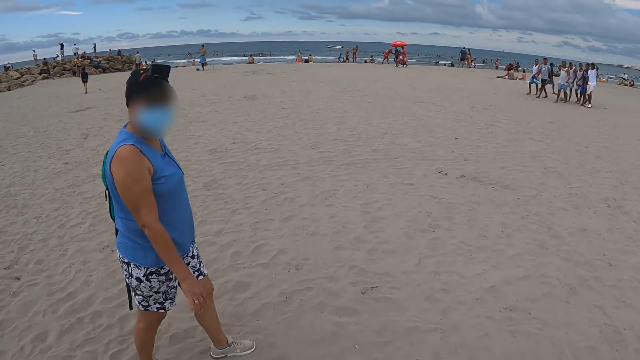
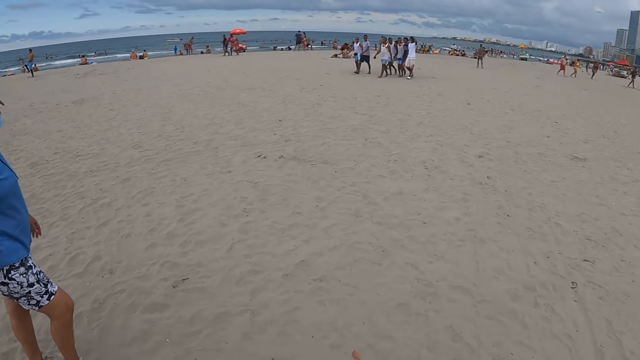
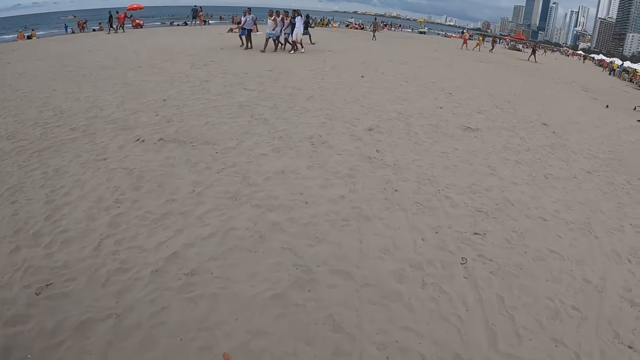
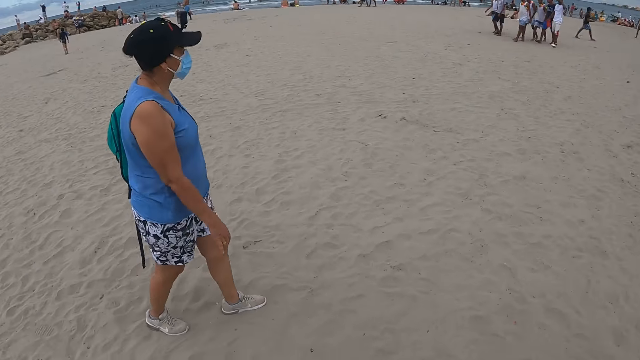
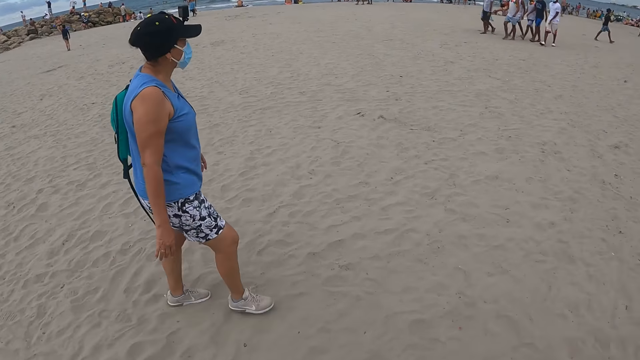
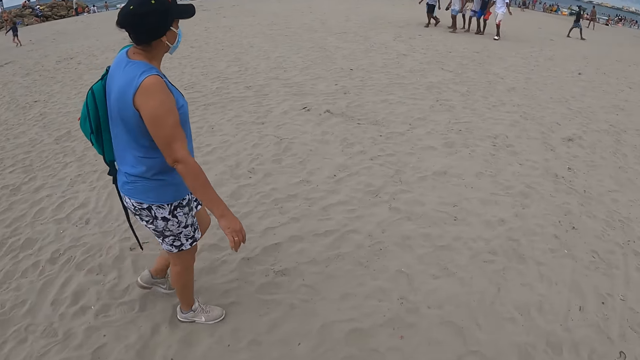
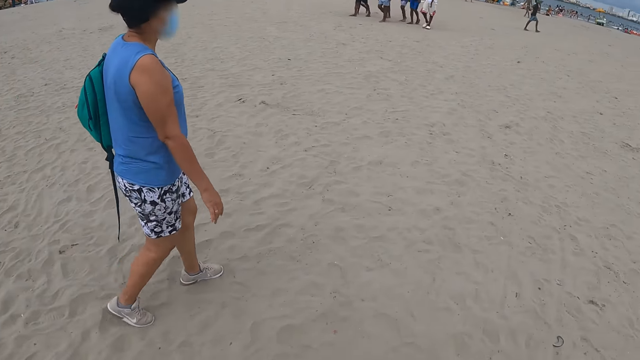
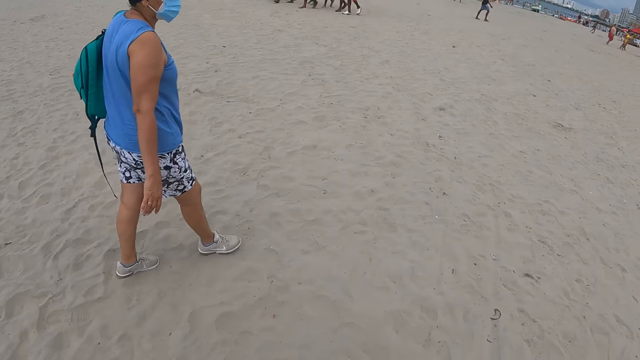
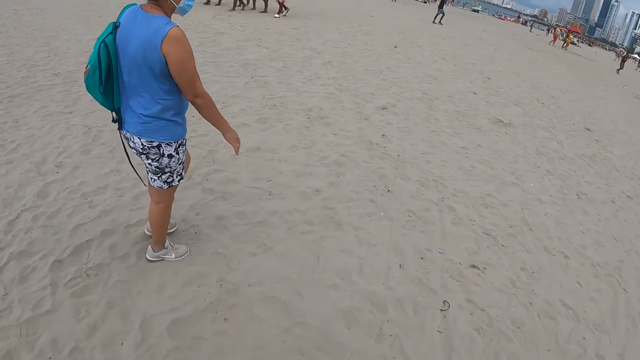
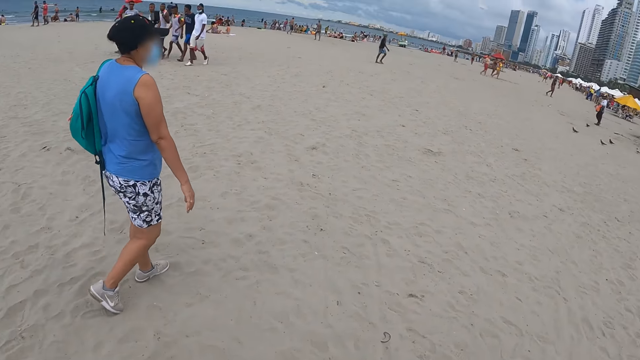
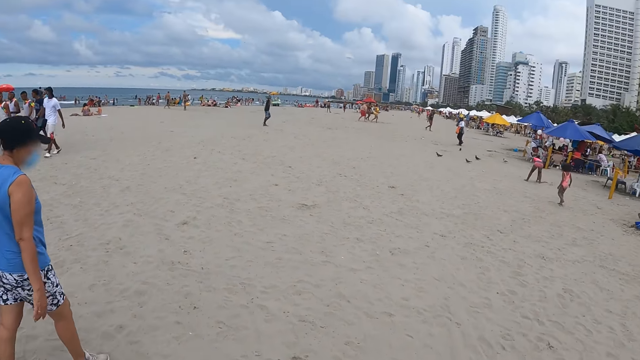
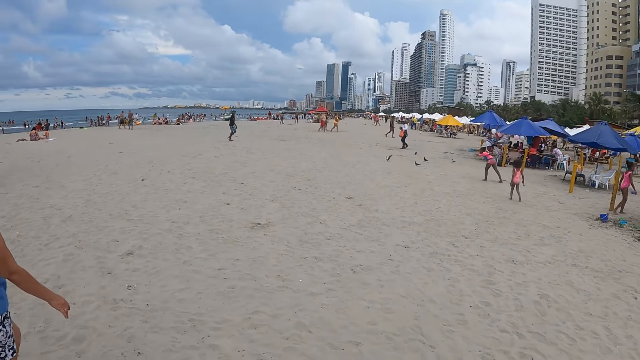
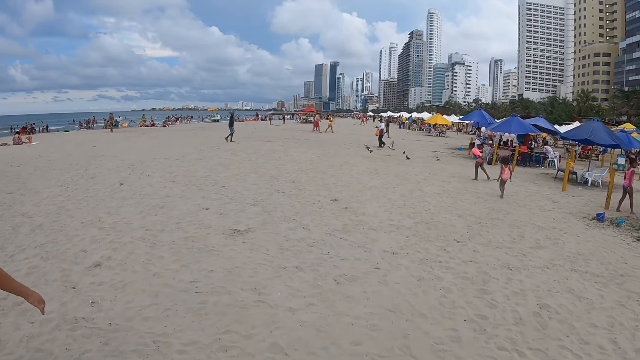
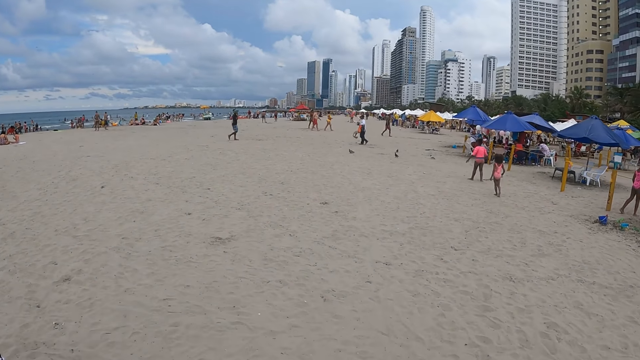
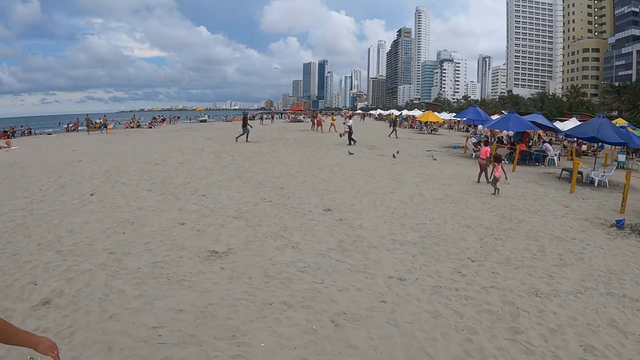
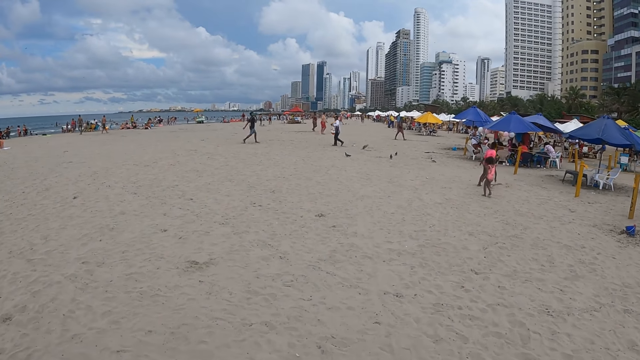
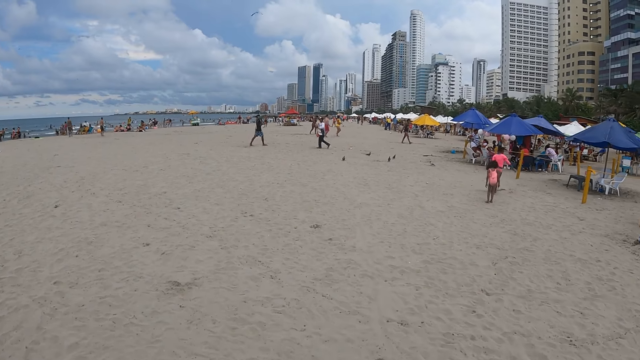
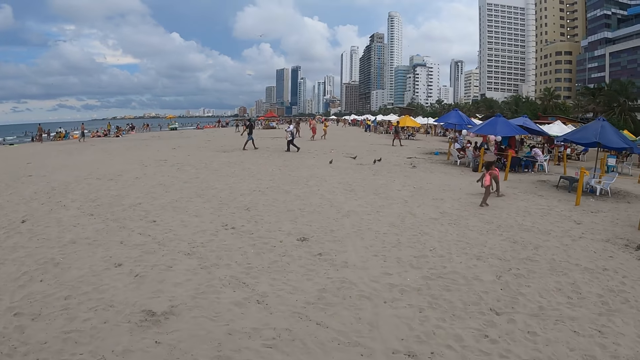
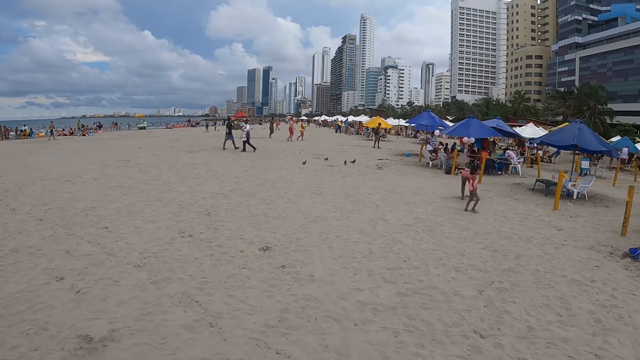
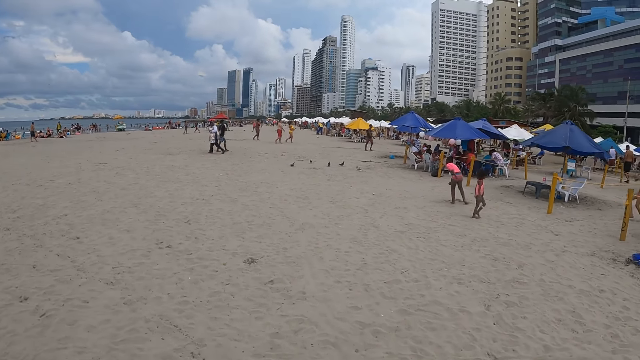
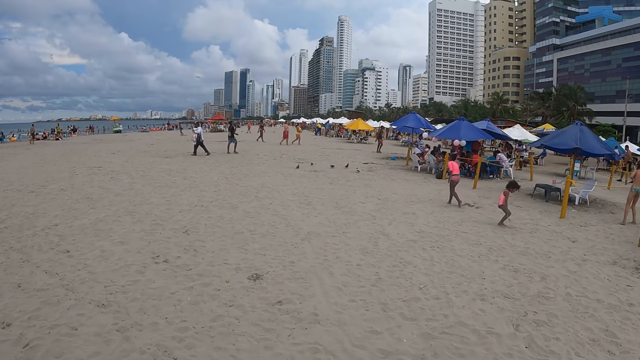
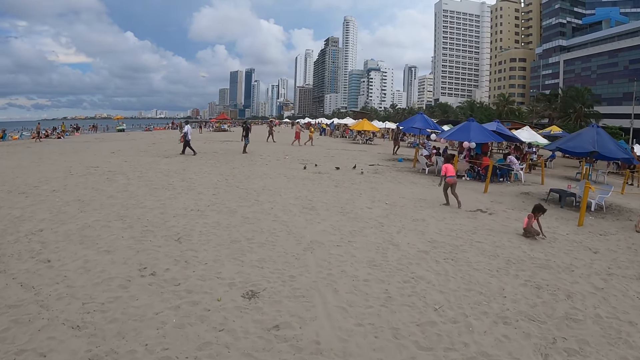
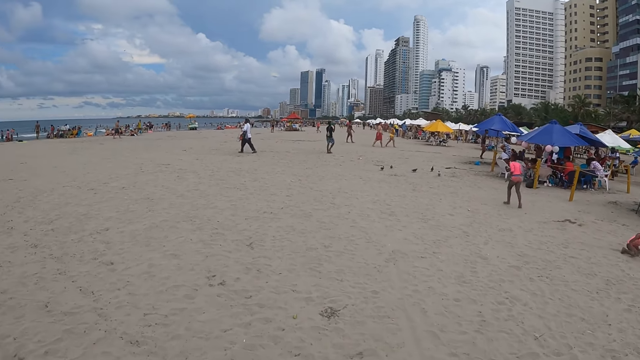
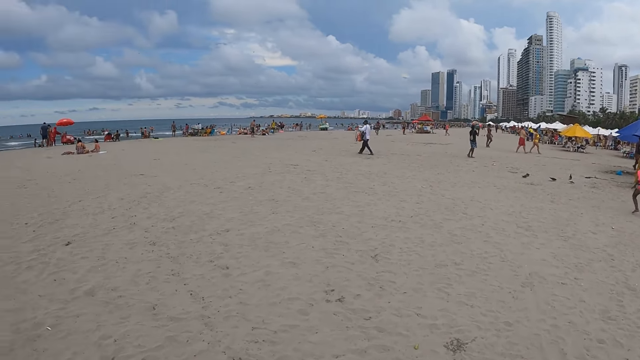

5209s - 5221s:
The camera wearer walks on the beach.

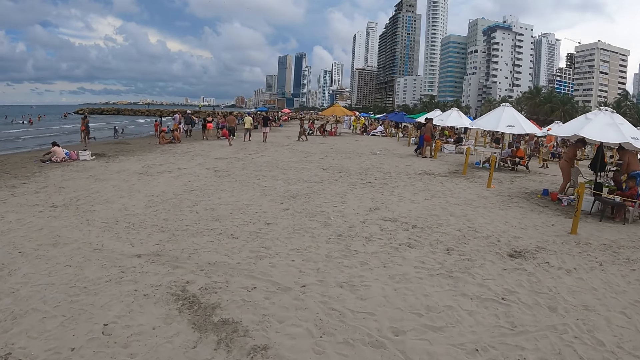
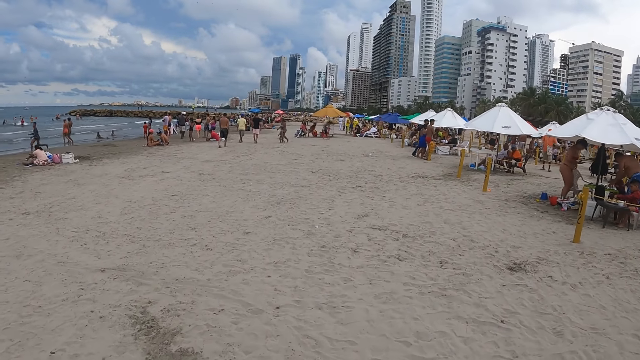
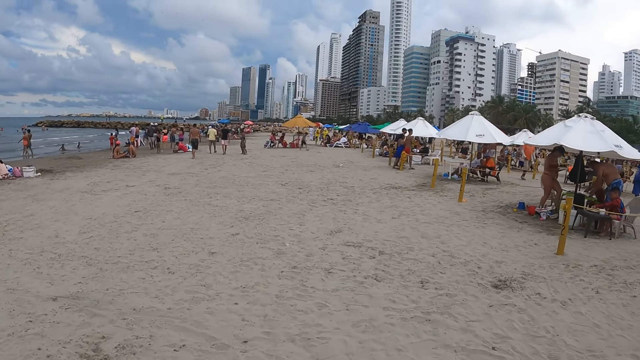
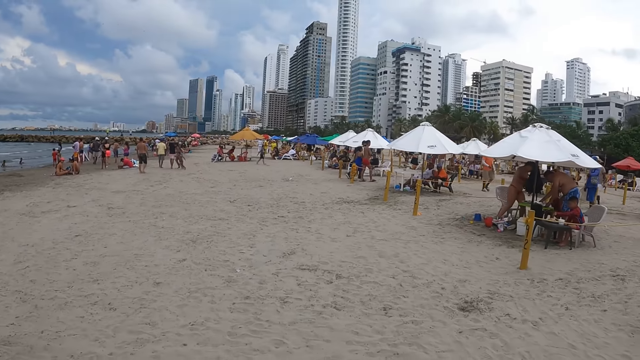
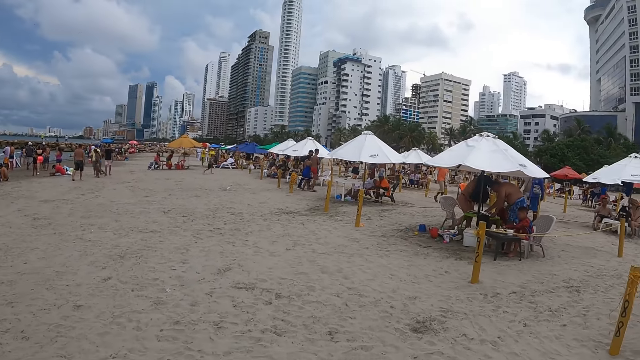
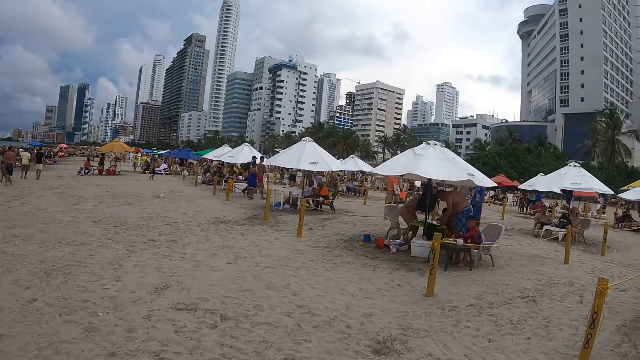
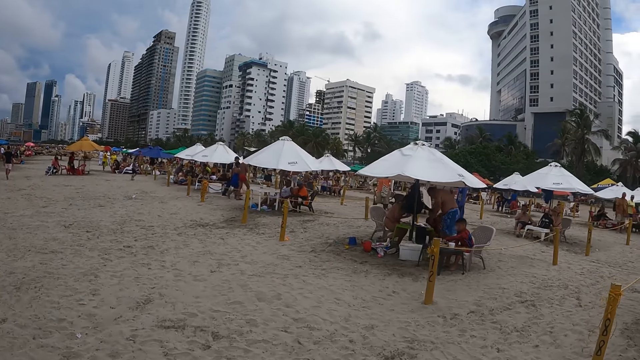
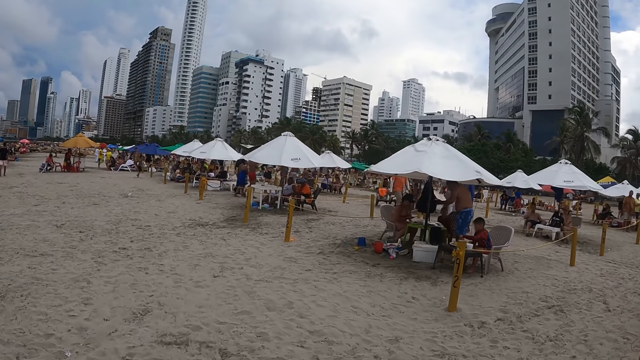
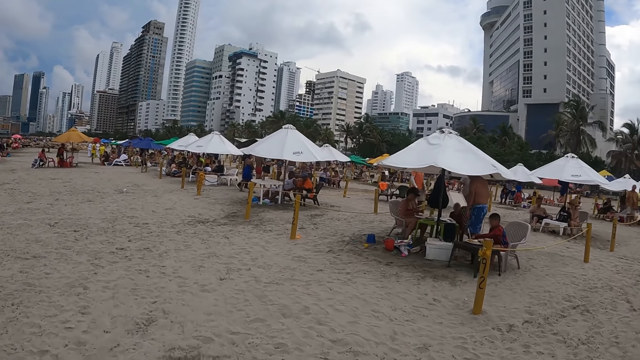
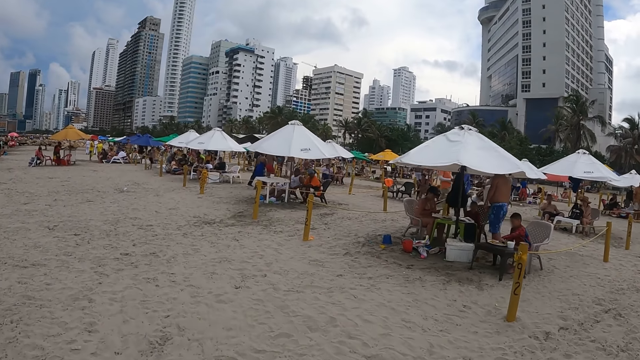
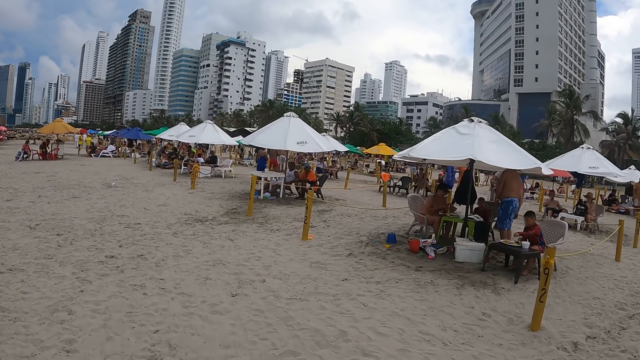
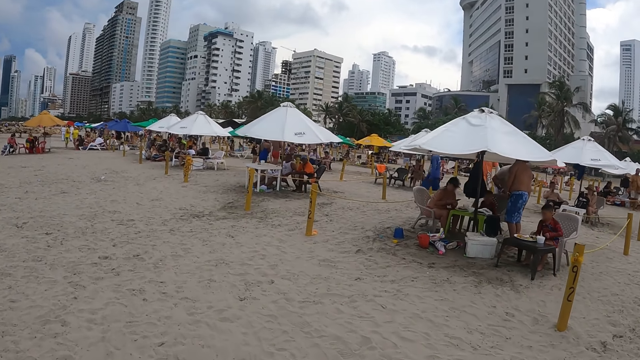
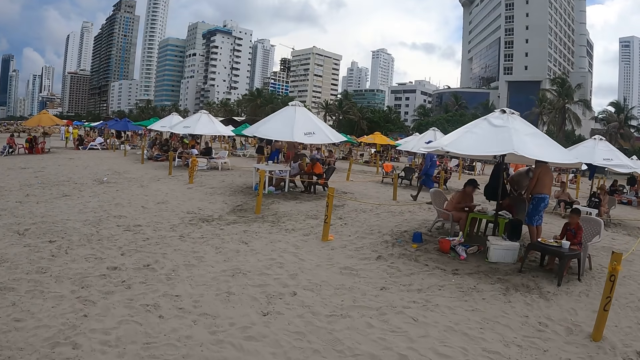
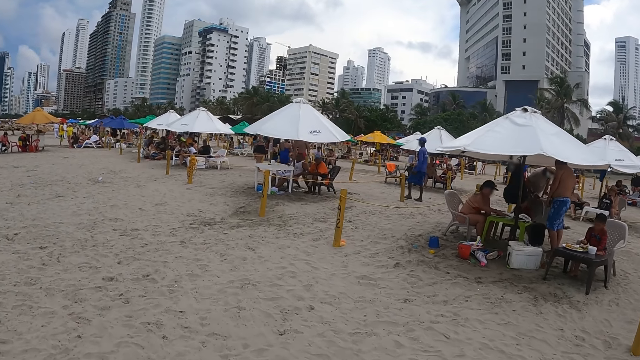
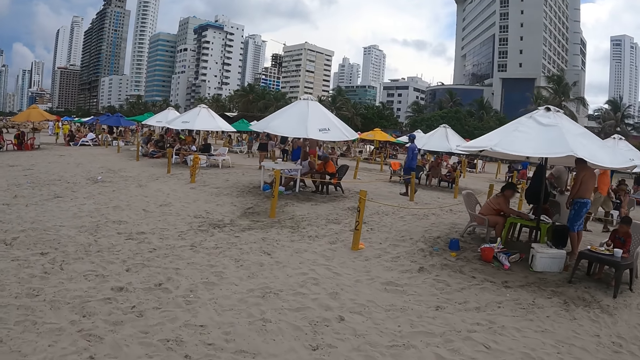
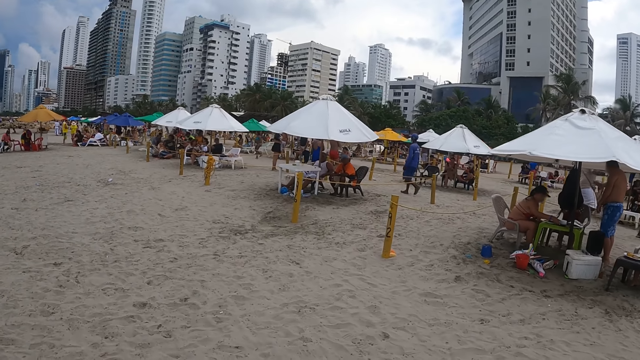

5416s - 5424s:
The camera wearer walks along the shore.
